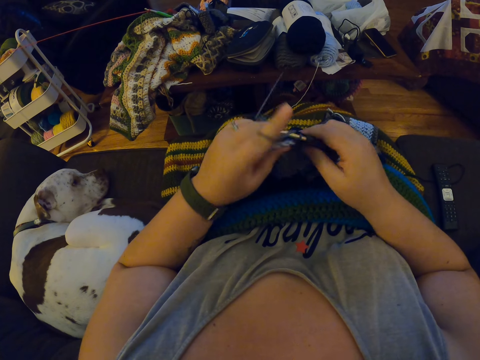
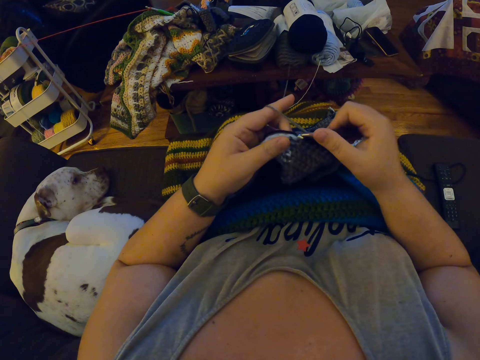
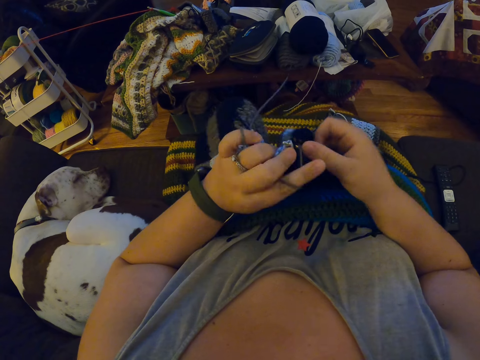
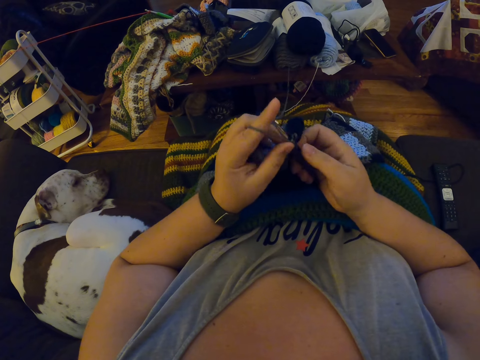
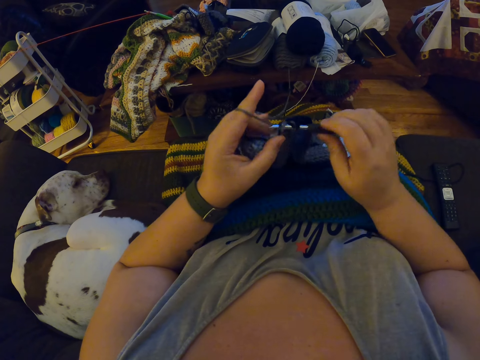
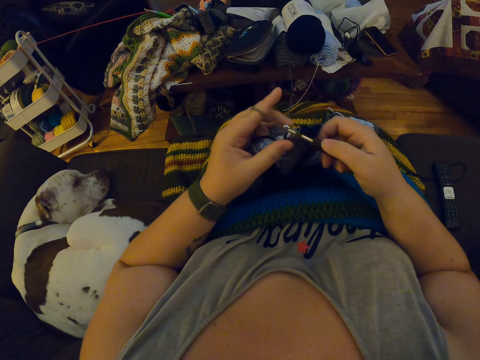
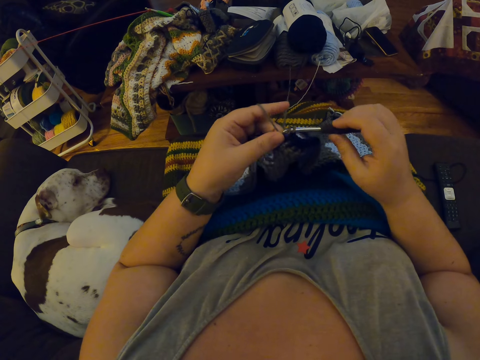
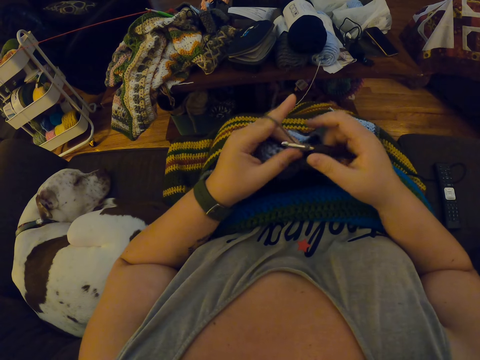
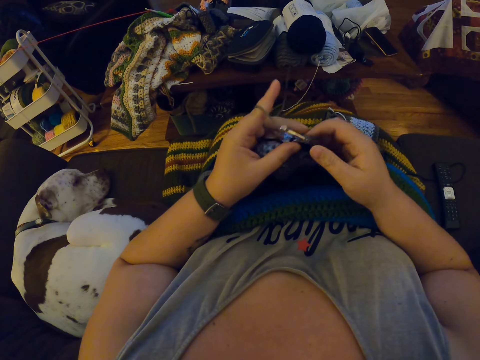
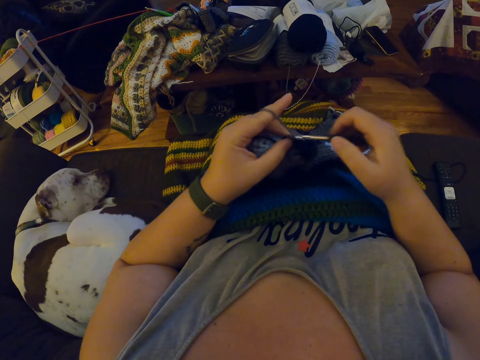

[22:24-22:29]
The camera wearer knits the fabric.

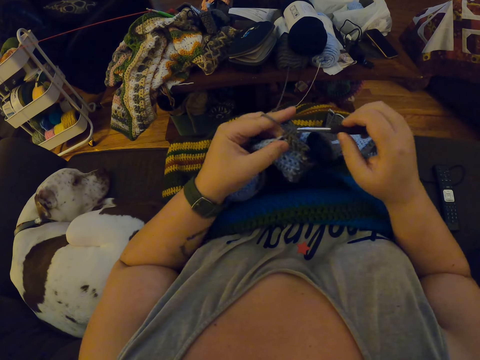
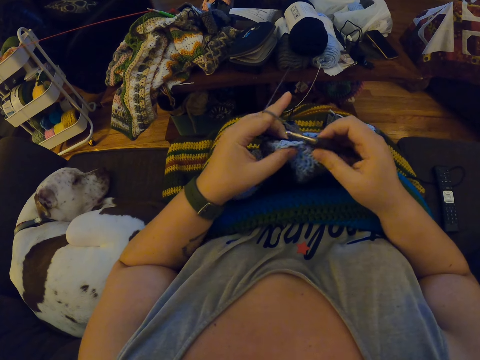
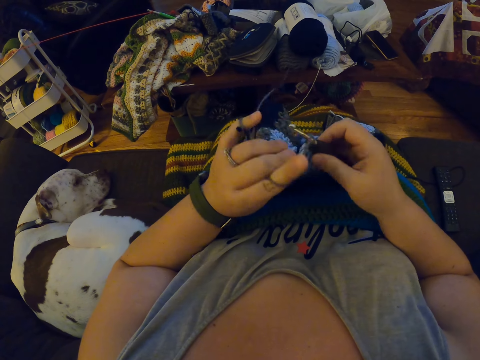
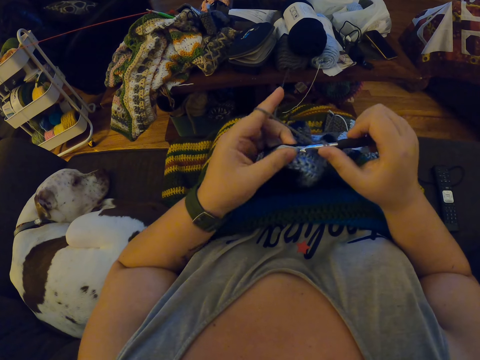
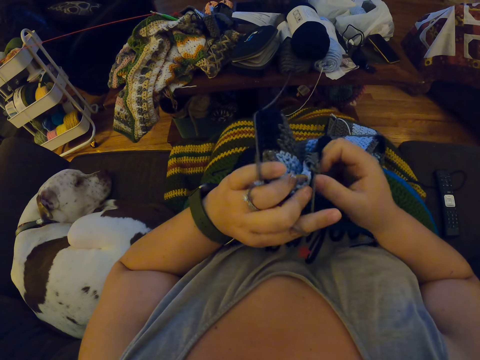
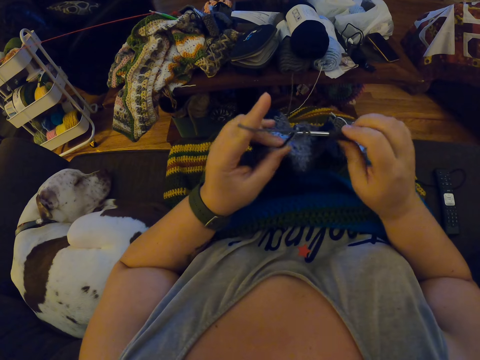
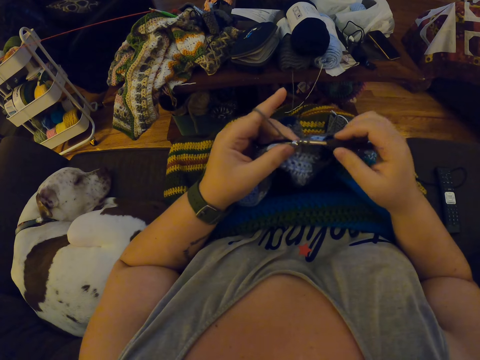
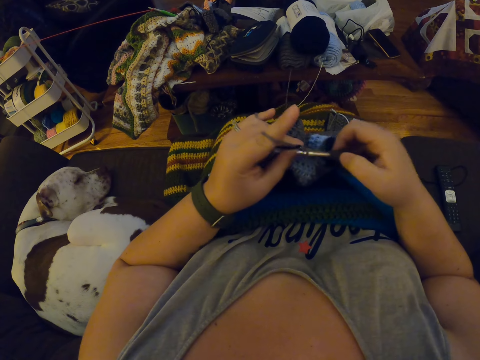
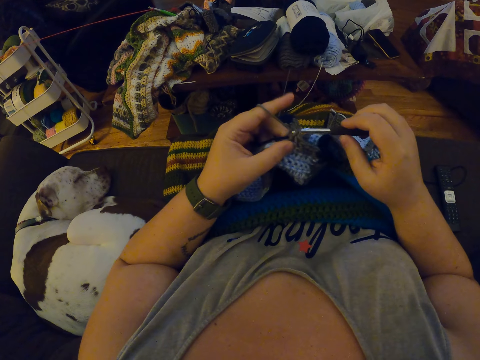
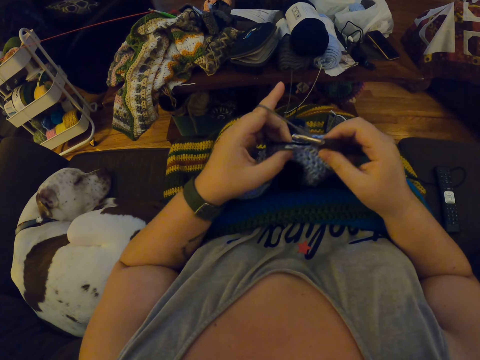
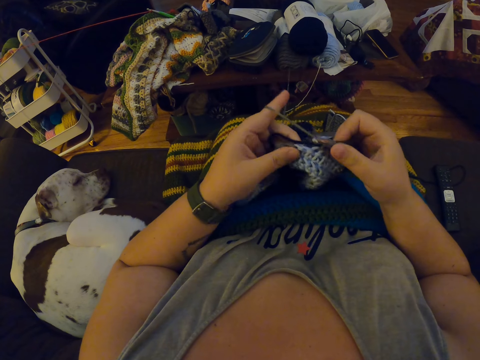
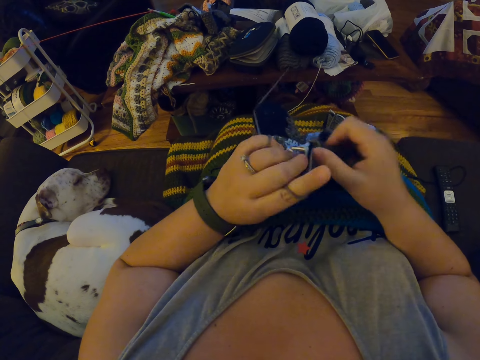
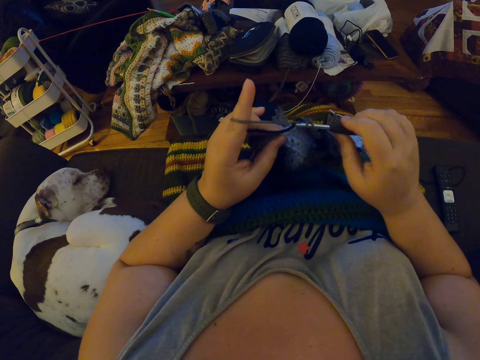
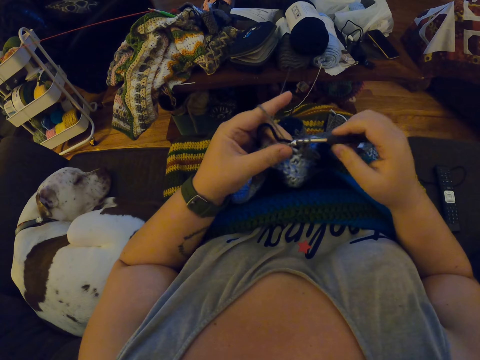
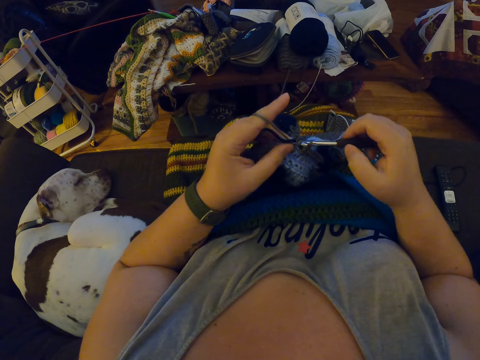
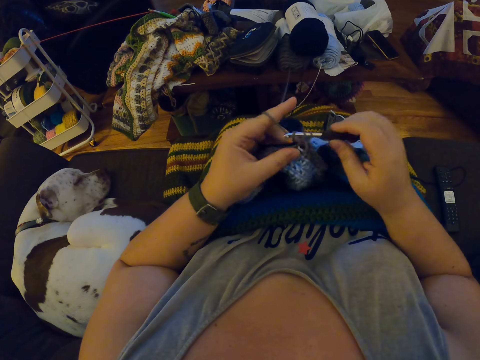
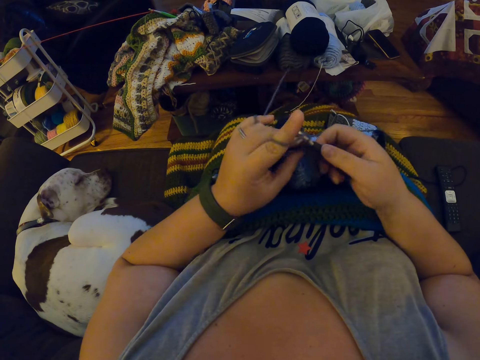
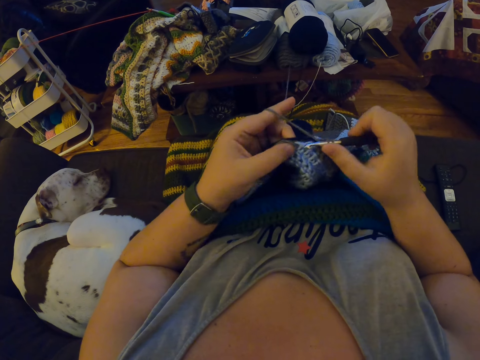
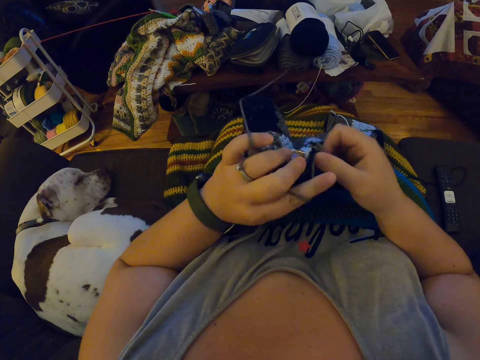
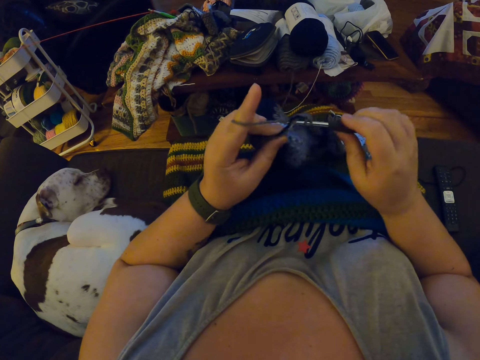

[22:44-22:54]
The camera wearer moves her finger. She yarns over a crochet.

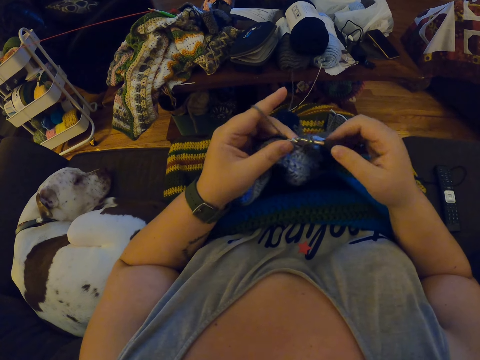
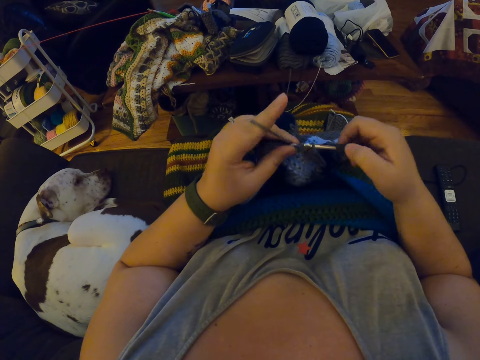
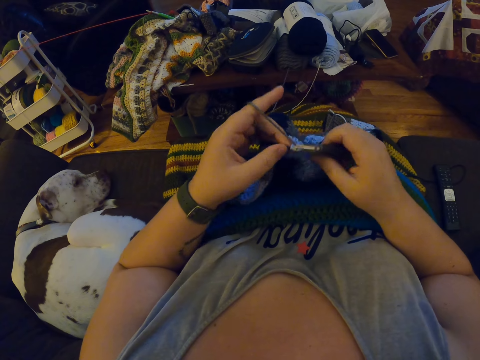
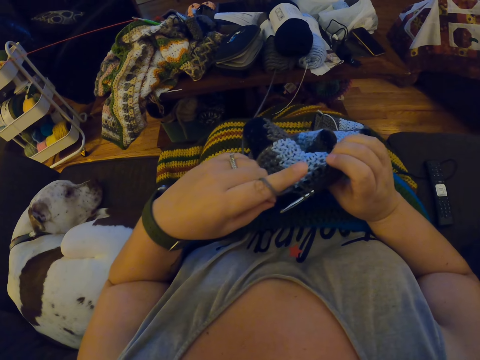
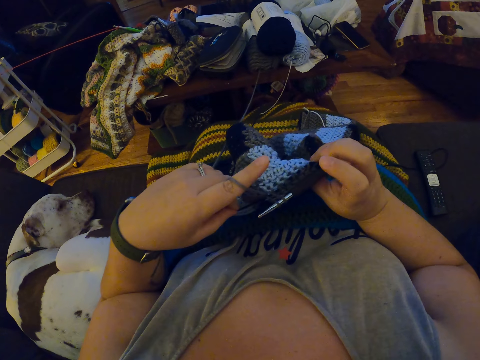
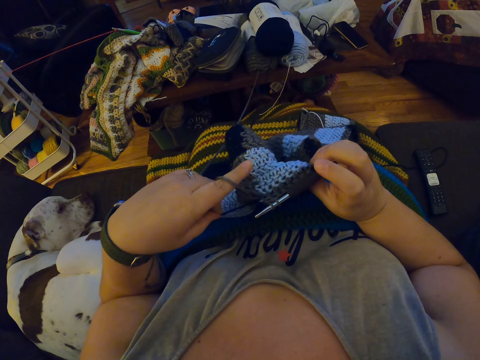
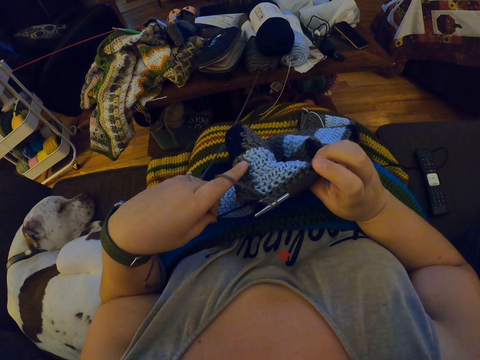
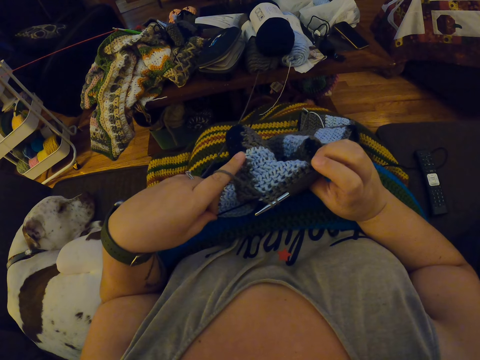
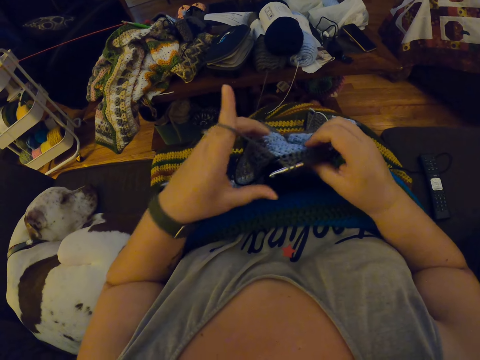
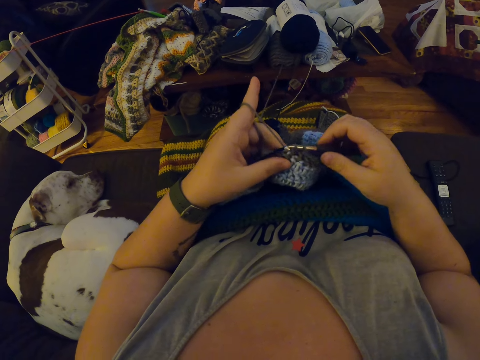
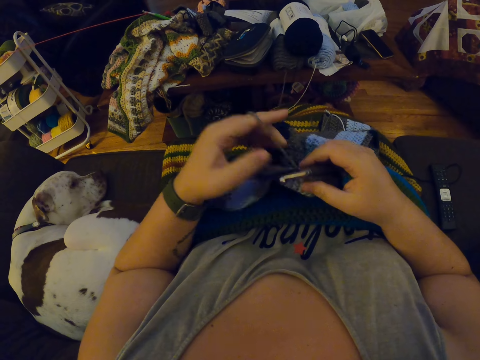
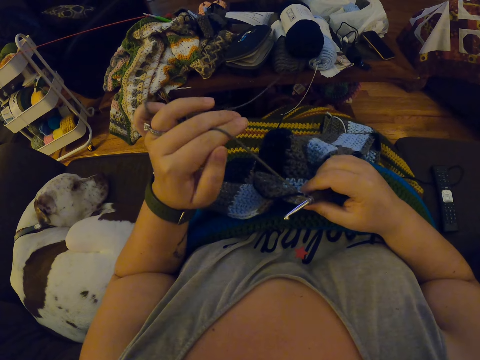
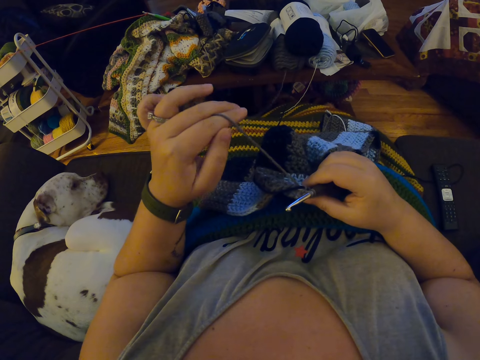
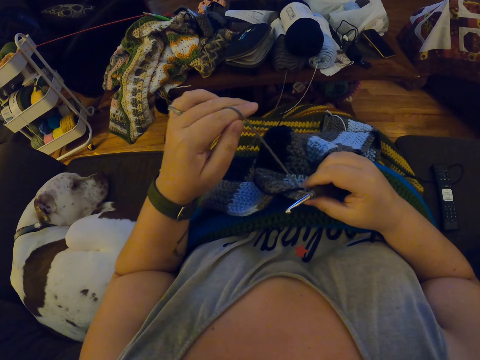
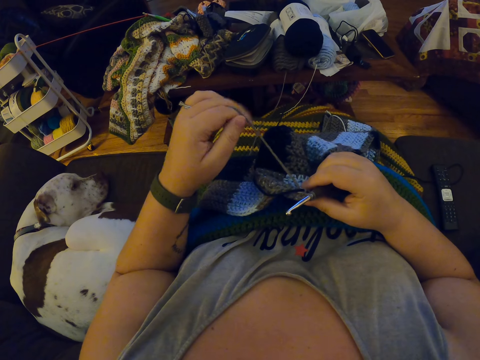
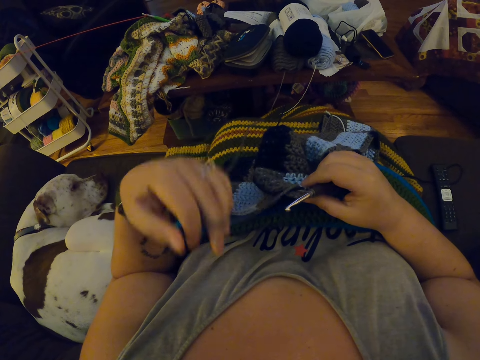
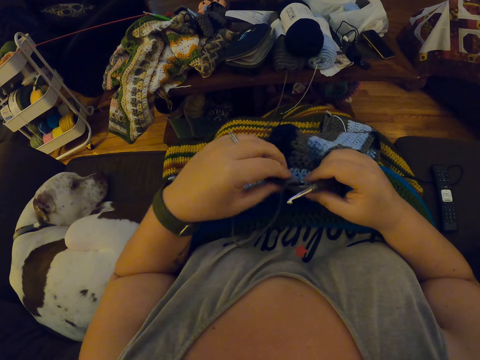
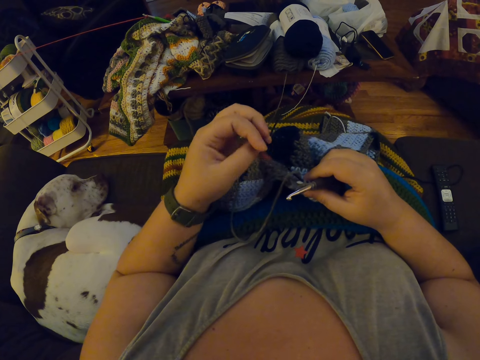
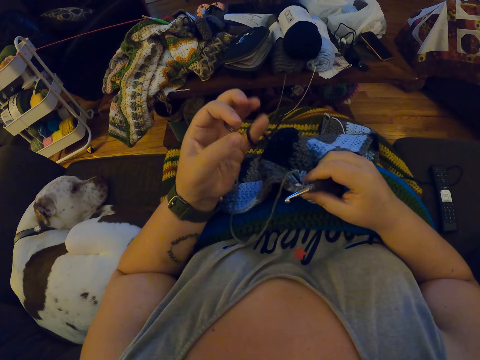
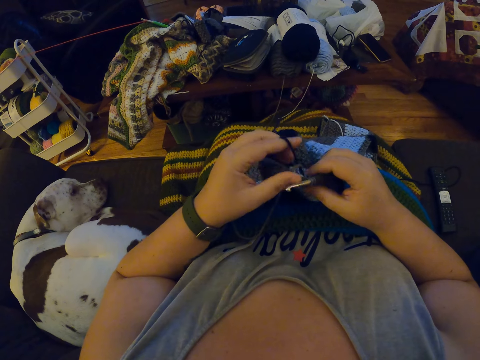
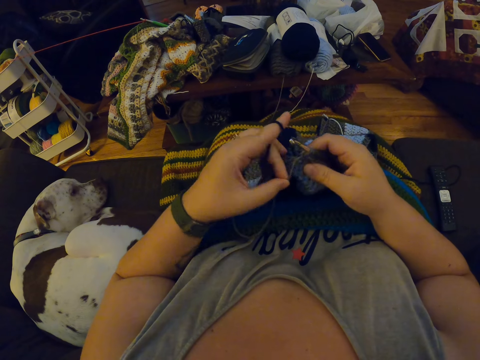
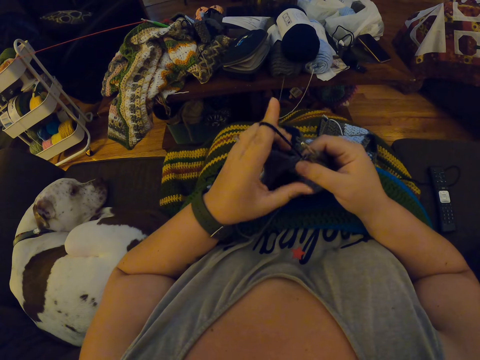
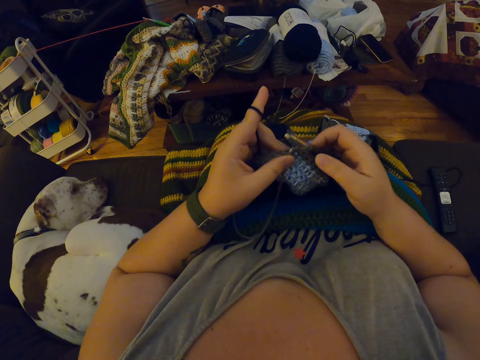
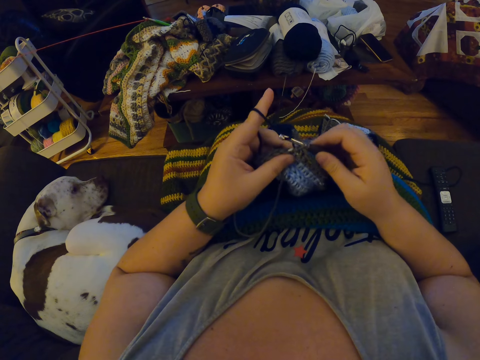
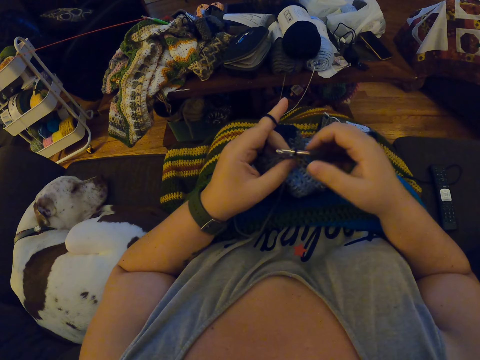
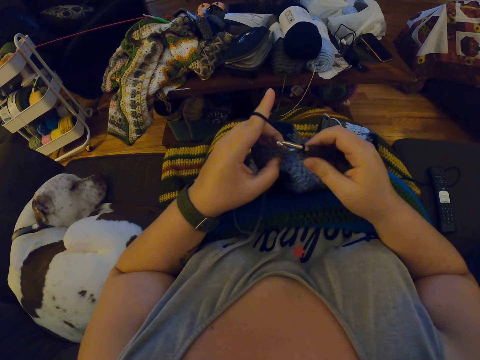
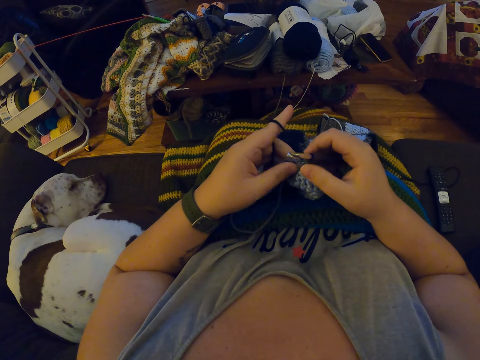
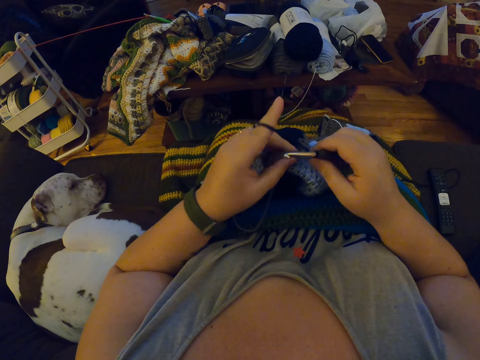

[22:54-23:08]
The camera wearer knits a fabric. She pulls the yarn from a crochet fabric on her body with her left hand. She stares at her fabric and stretches the wool. She unwraps the yarn around her left fingers. She stares at her wool. She stretches the wool. She stretches the wool again. She wraps the yarn around her left fingers. She crochets with the yarn.
